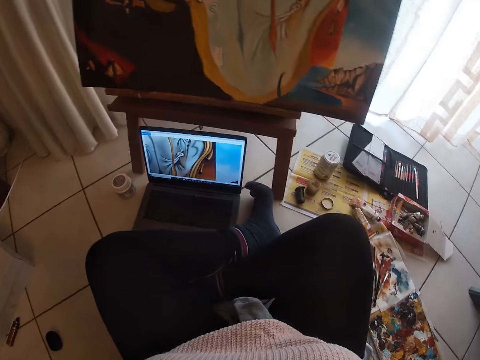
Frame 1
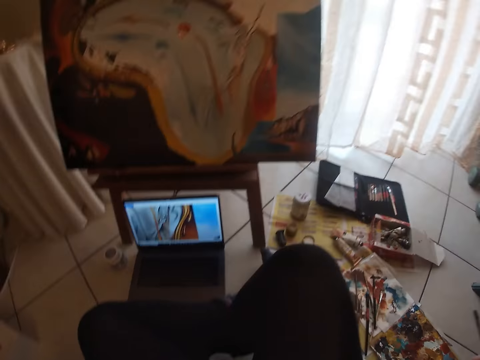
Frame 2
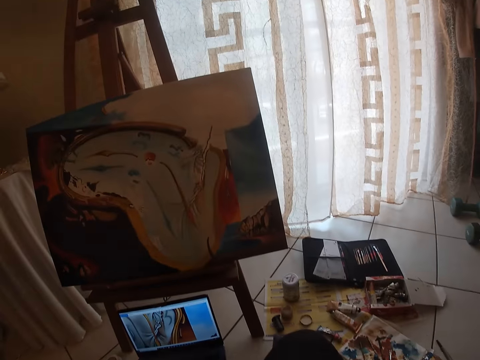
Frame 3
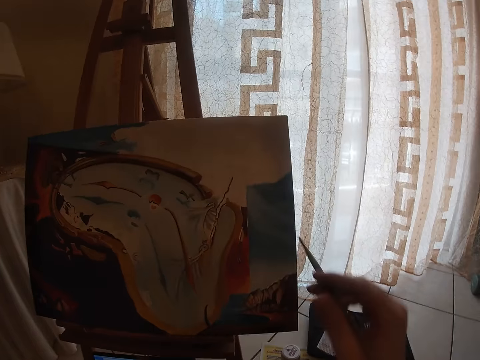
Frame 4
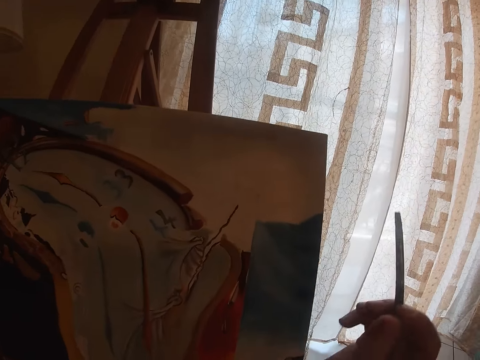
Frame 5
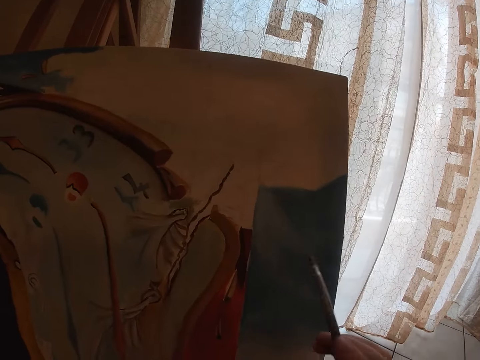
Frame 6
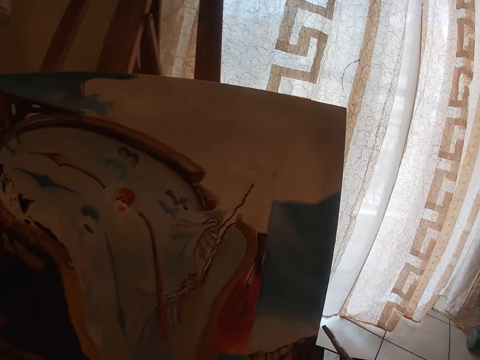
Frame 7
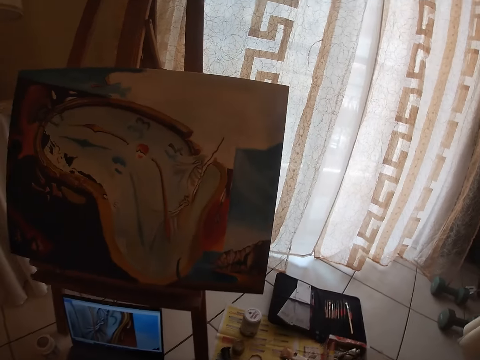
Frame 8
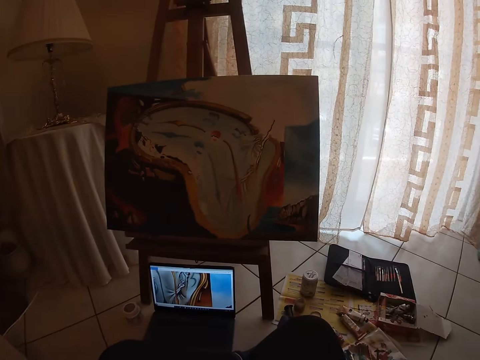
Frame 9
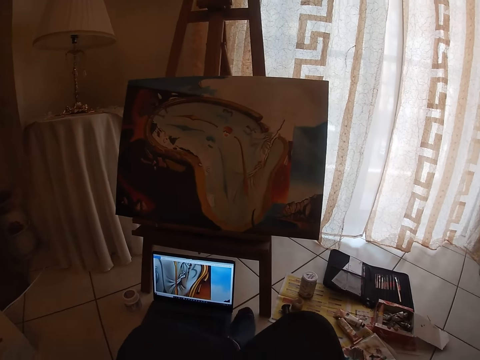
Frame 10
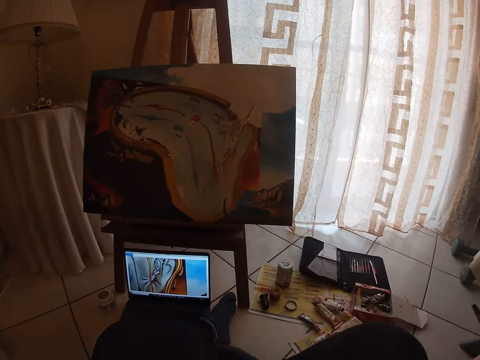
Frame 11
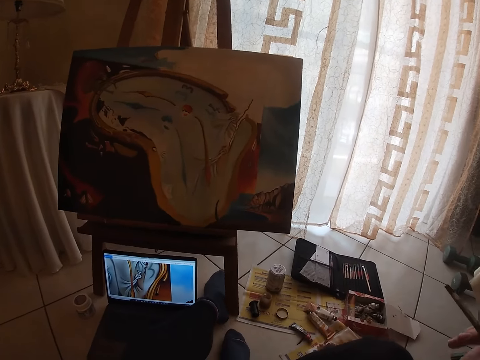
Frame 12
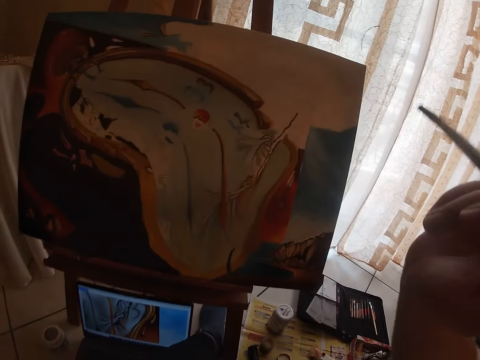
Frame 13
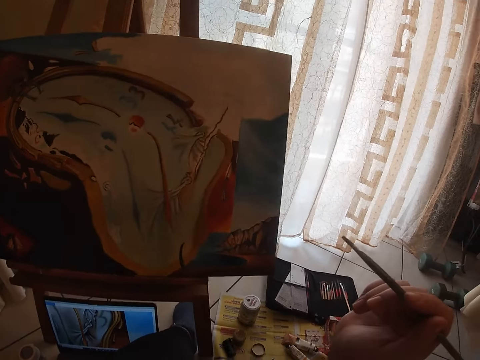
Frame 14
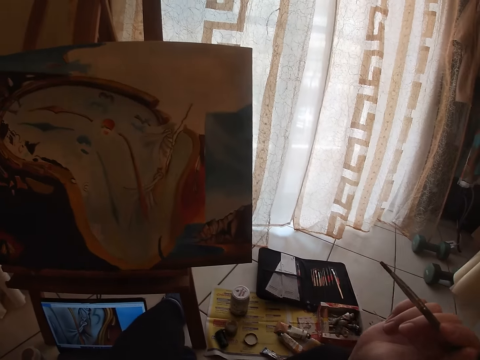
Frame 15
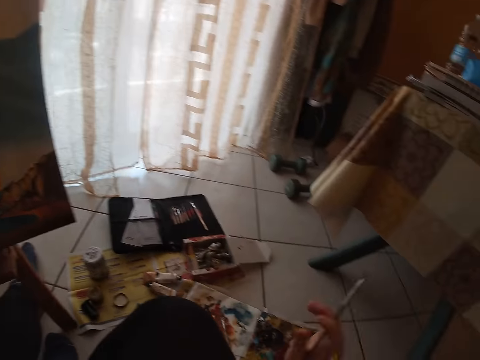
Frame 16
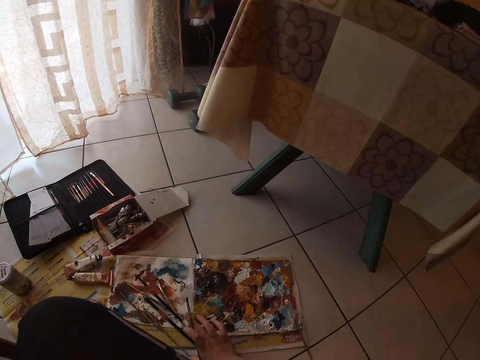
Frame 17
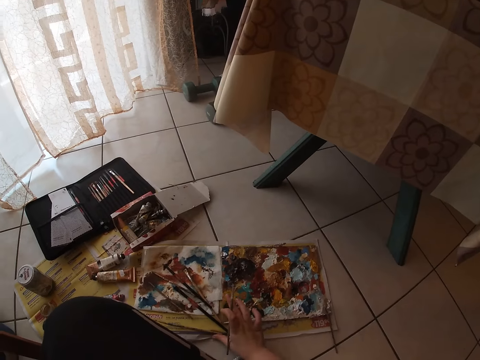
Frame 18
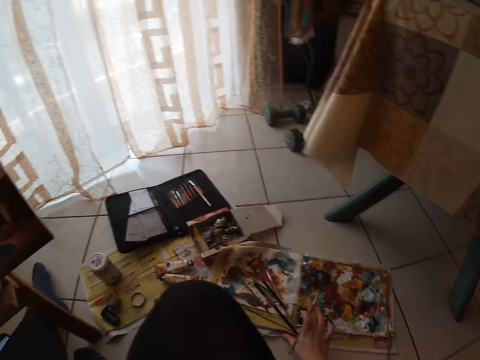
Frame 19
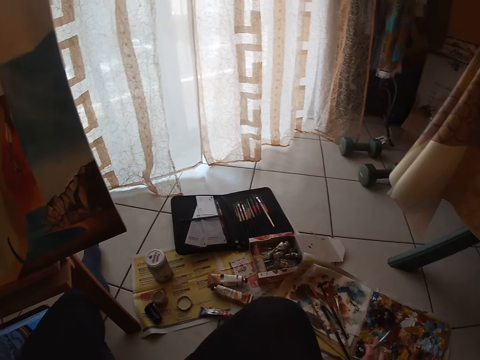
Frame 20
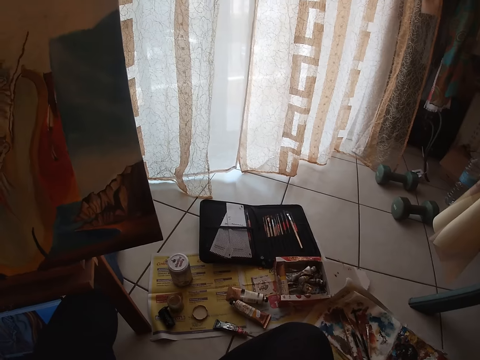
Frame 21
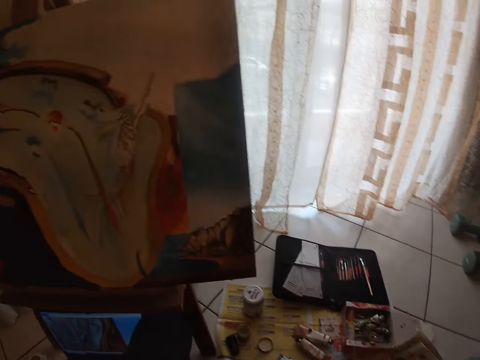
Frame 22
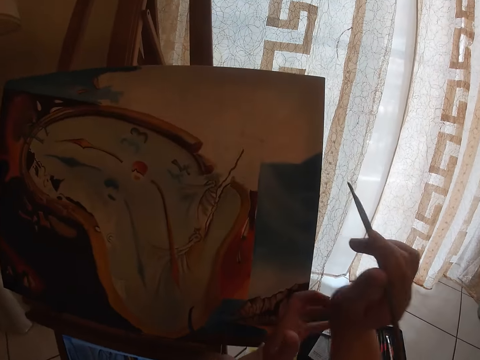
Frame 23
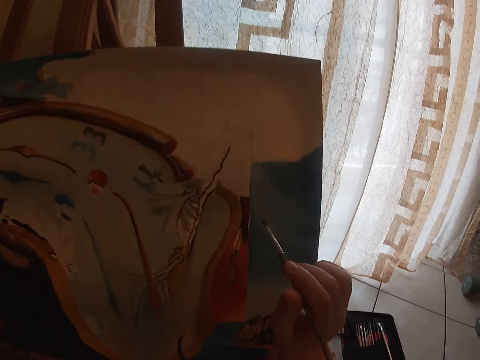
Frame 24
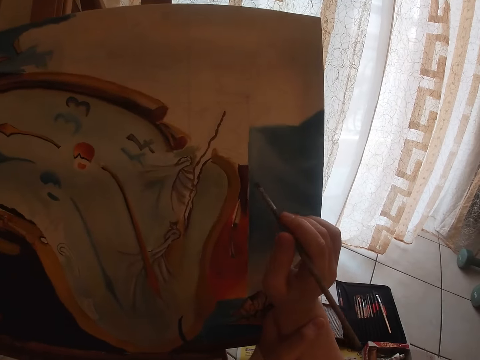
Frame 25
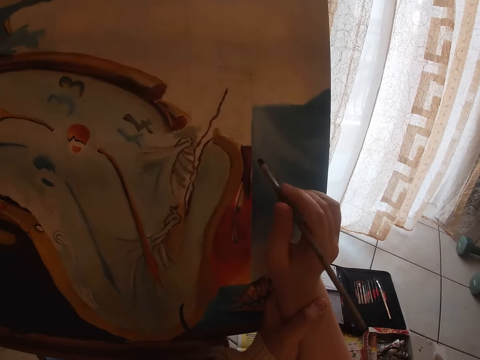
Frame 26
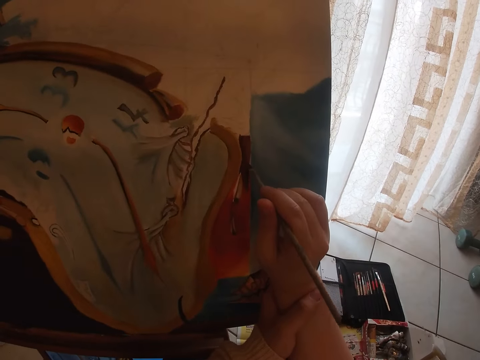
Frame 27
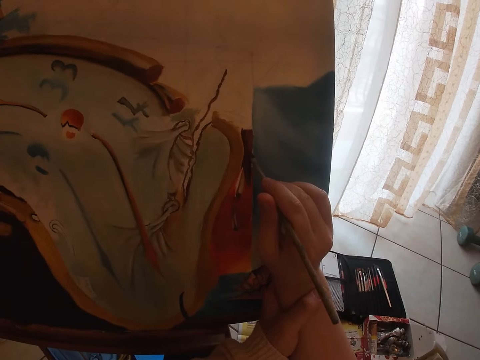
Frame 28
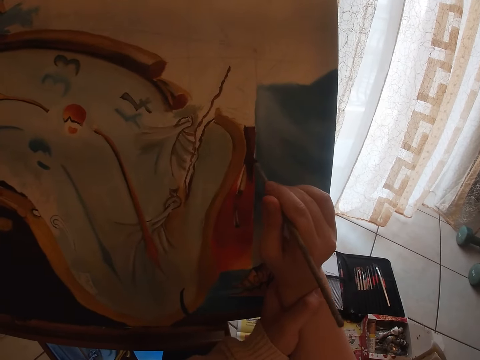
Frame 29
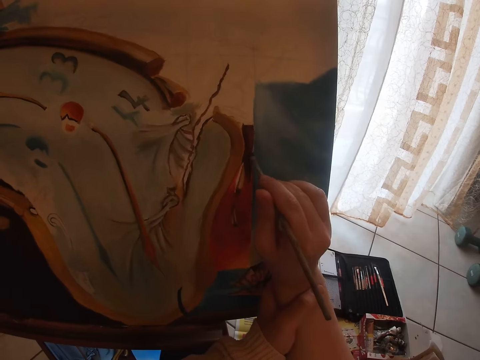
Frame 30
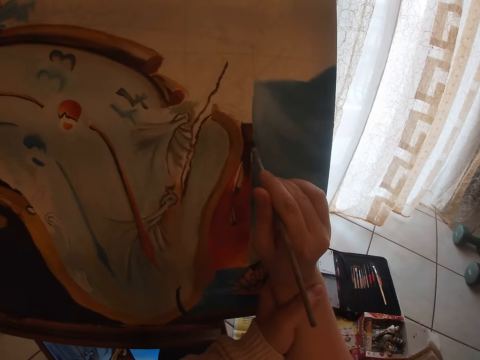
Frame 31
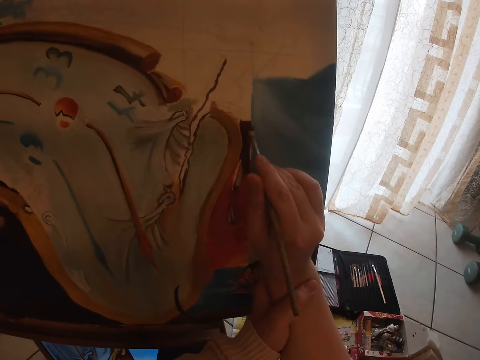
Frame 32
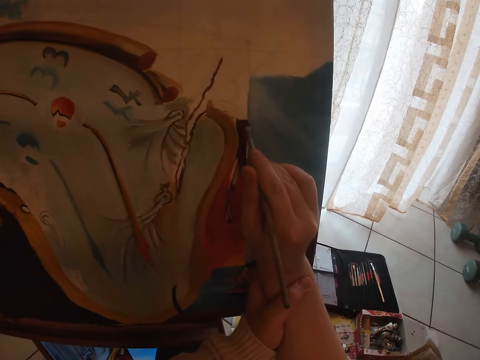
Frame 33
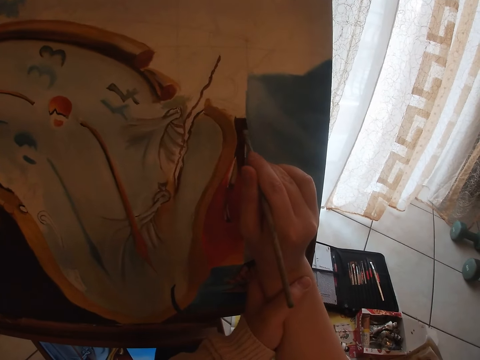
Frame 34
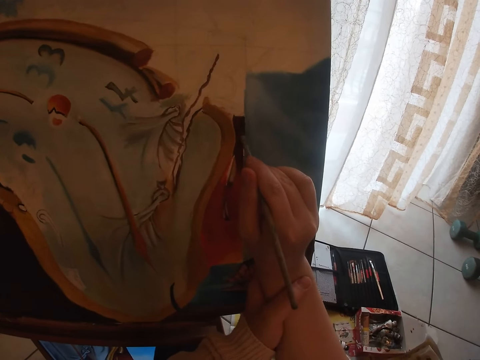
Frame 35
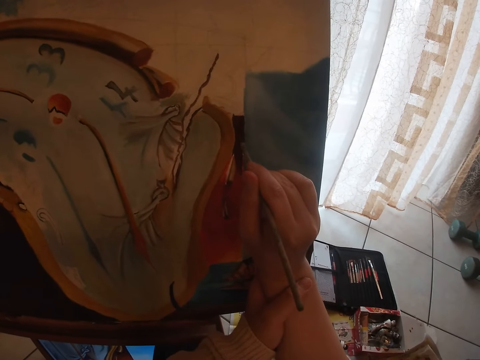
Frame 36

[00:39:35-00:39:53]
The camera wearer moves legs forward. She turns around. She pushes forward the piece of paper with the paint palette on the floor. She turns around. She holds her wrist with her left hand. She paints a picture on a canvas.

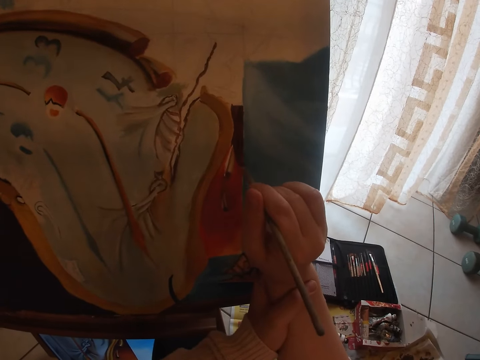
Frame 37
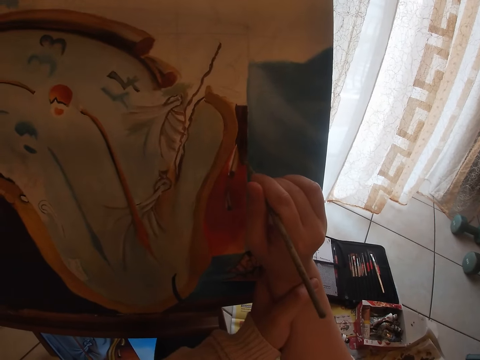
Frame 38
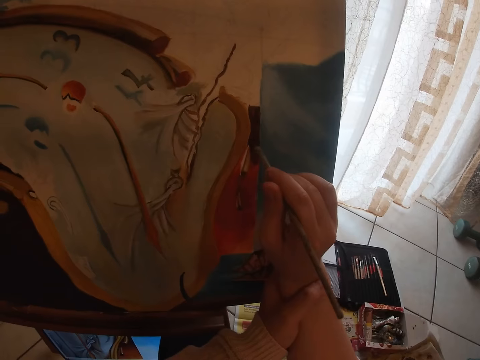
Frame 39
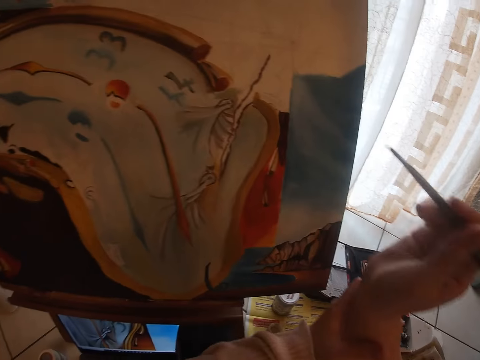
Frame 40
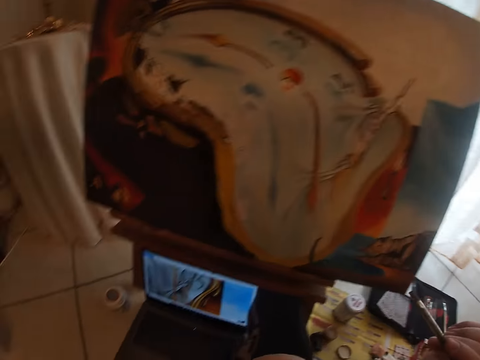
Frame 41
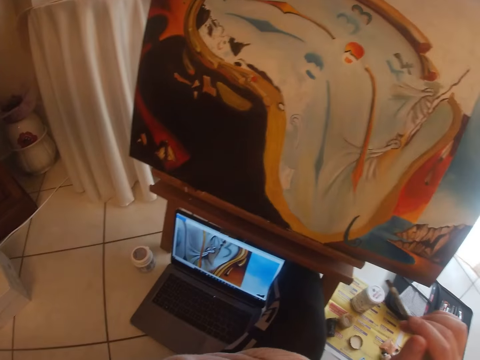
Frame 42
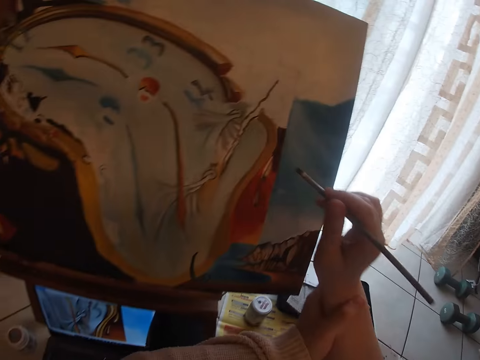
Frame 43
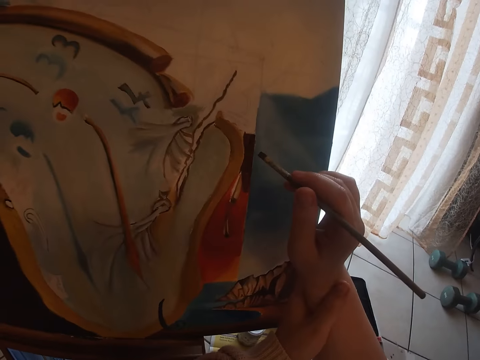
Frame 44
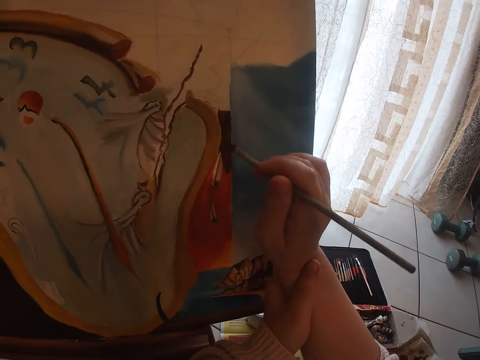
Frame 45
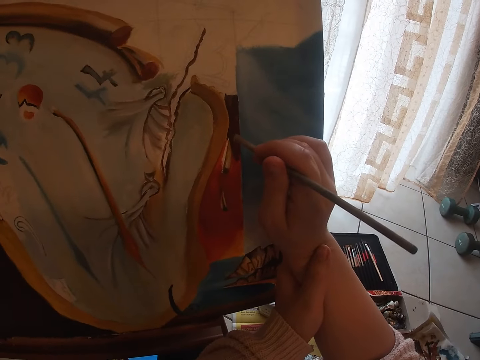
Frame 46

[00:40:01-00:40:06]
The camera wearer stops painting a picture. They turn around. They paint the picture on a canvas.

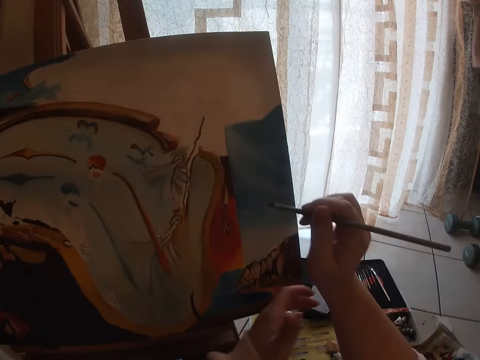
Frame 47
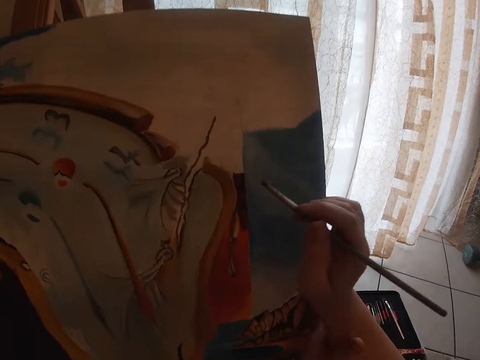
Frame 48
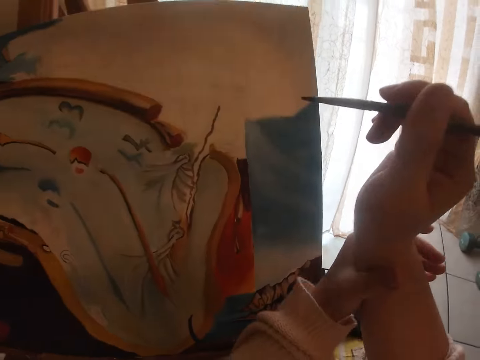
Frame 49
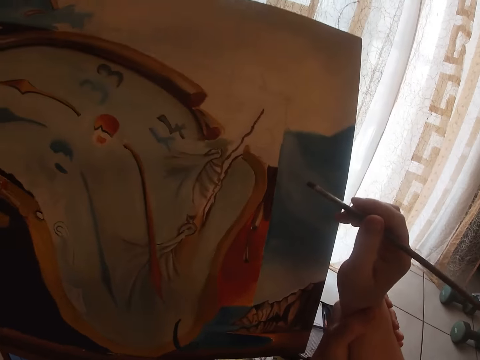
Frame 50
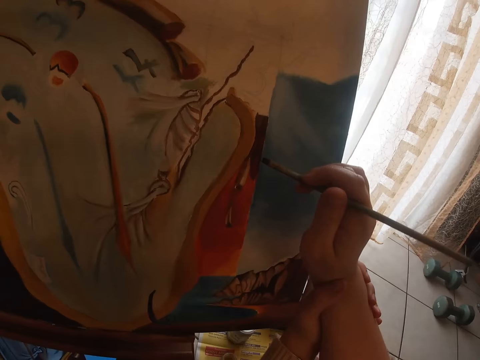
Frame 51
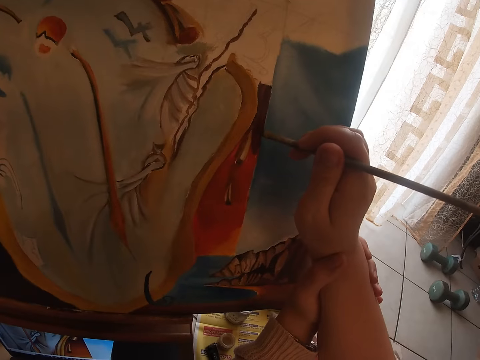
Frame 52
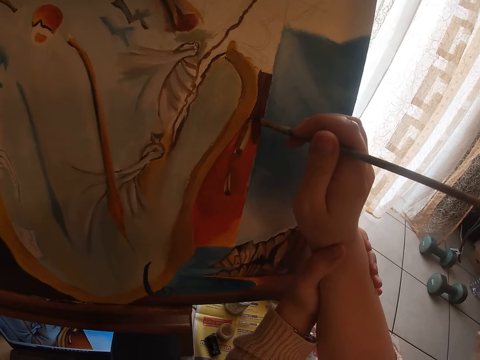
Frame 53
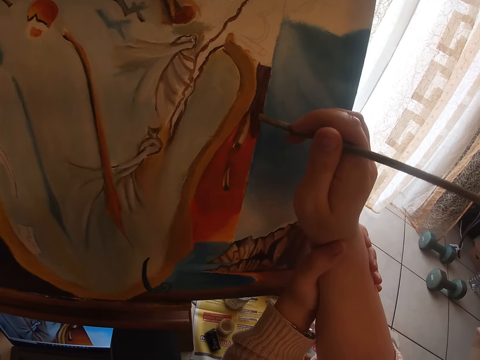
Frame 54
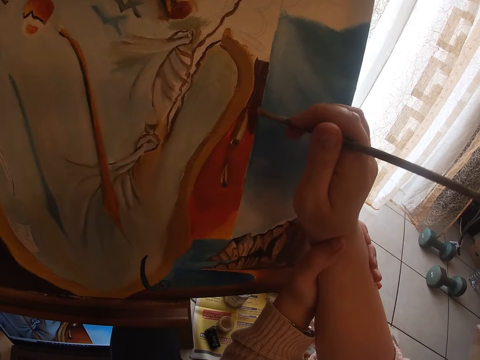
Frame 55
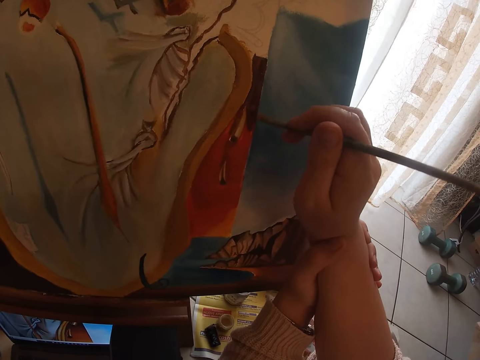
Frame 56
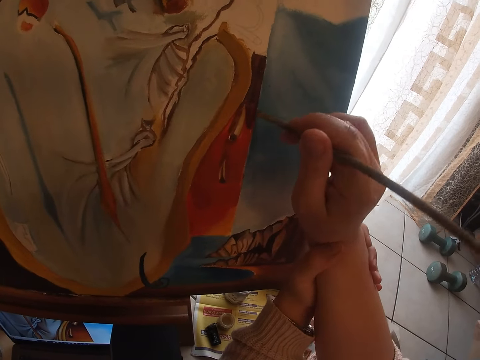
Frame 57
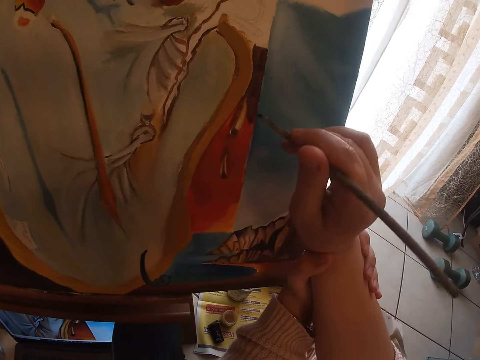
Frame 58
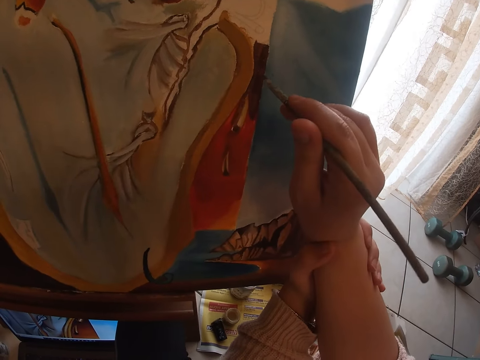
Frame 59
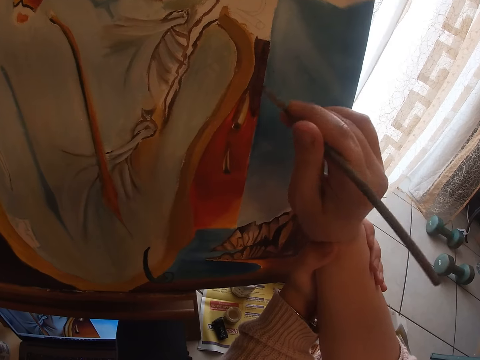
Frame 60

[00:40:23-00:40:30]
The camera wearer holds her wrist with her left hand. She paints a picture on a canvas.
